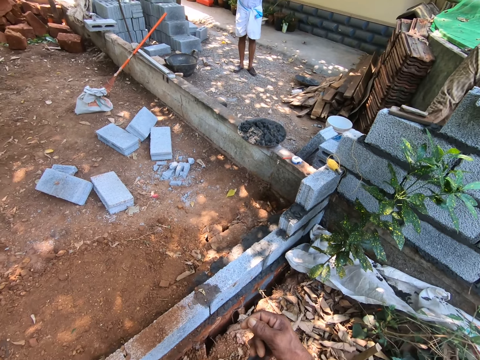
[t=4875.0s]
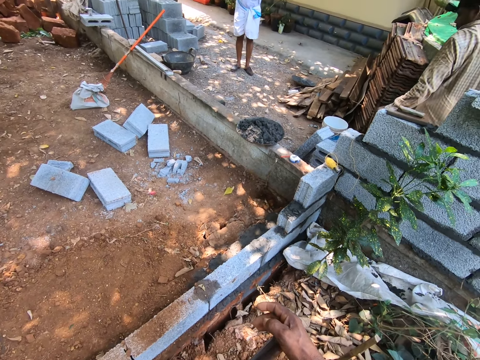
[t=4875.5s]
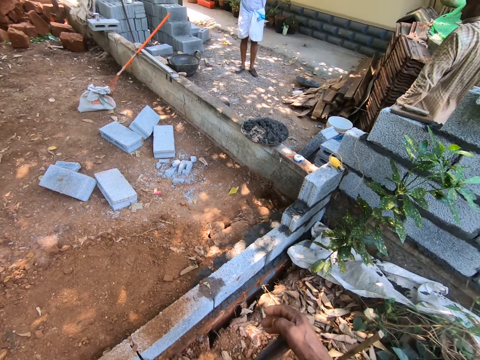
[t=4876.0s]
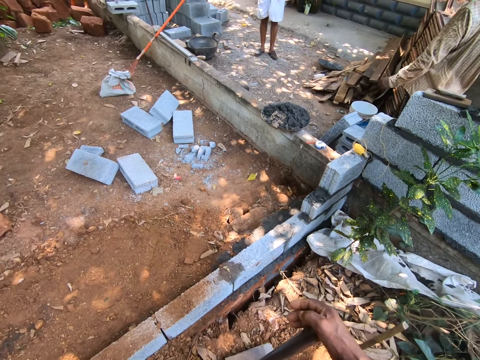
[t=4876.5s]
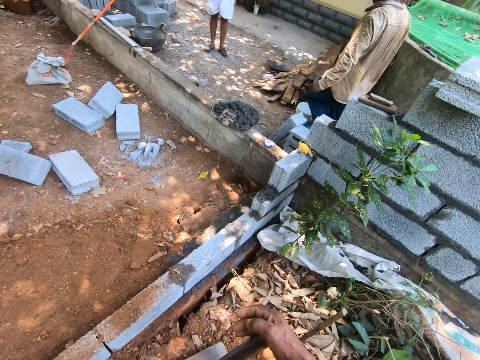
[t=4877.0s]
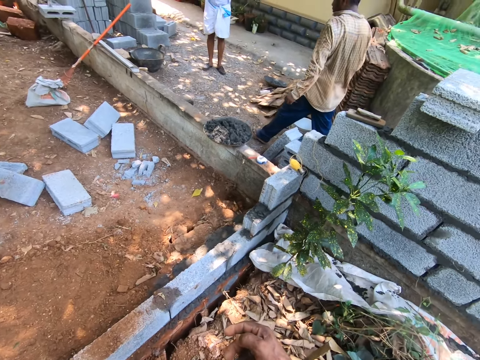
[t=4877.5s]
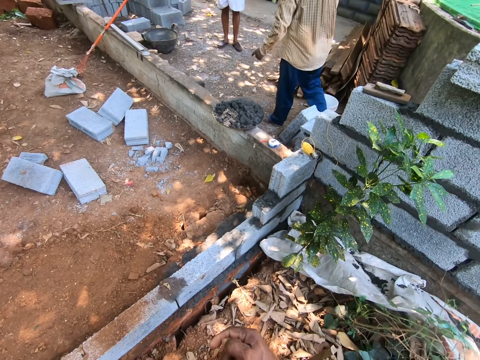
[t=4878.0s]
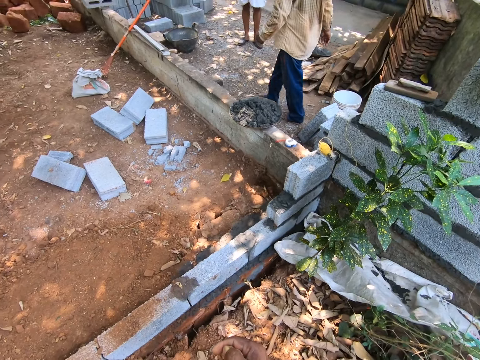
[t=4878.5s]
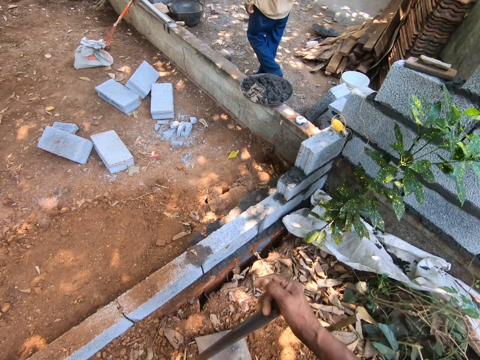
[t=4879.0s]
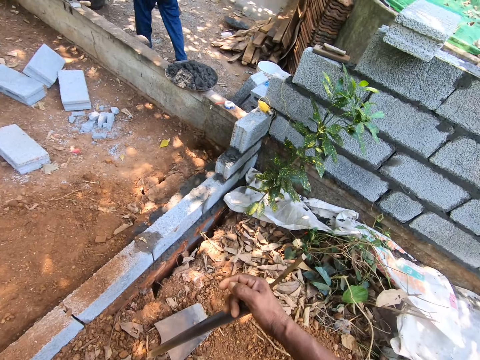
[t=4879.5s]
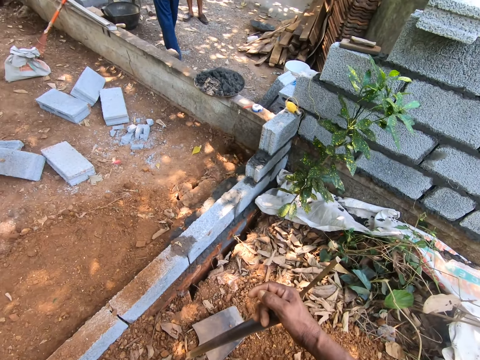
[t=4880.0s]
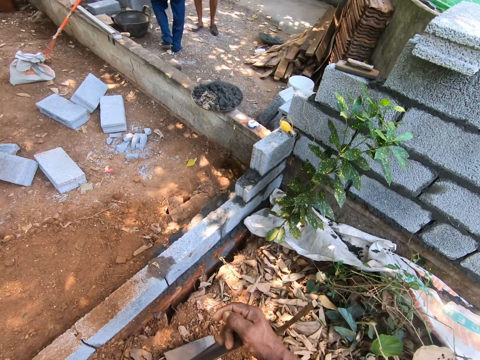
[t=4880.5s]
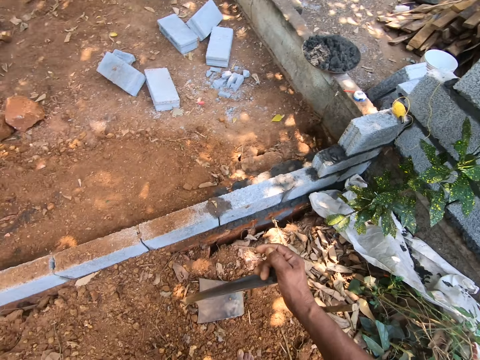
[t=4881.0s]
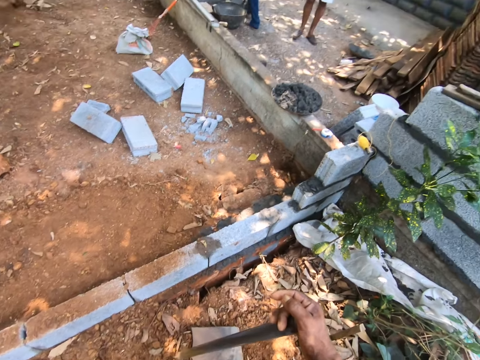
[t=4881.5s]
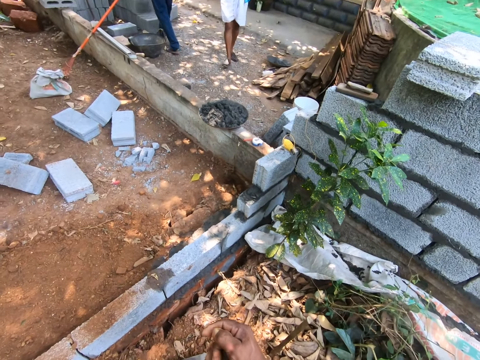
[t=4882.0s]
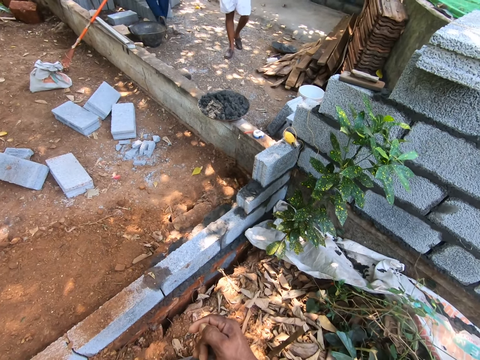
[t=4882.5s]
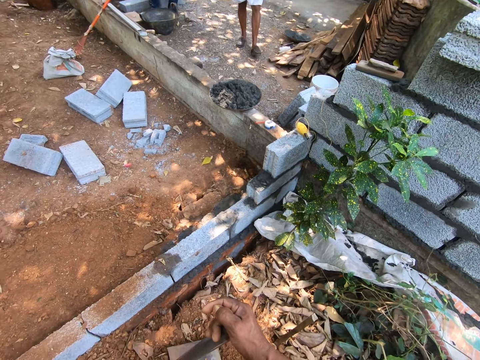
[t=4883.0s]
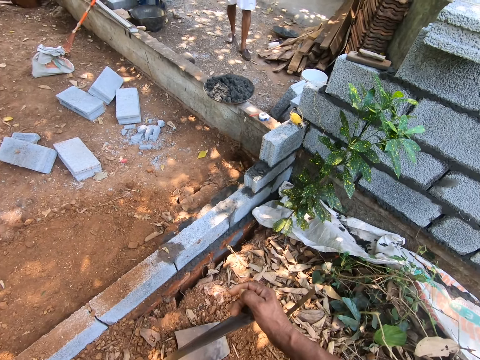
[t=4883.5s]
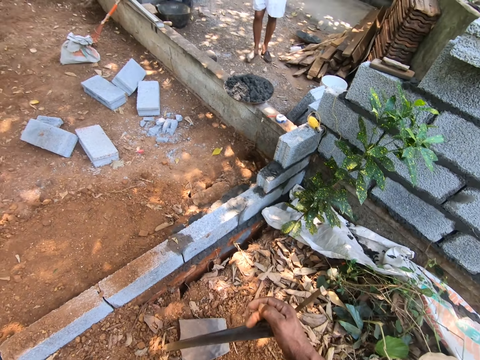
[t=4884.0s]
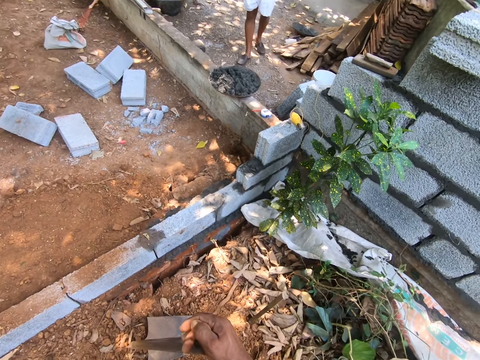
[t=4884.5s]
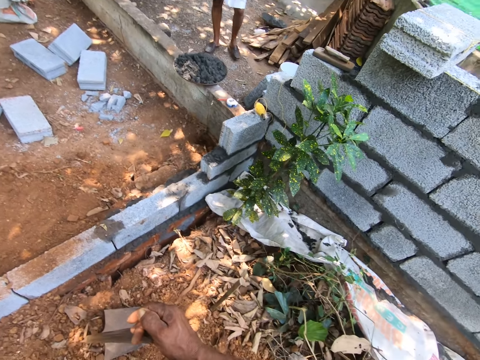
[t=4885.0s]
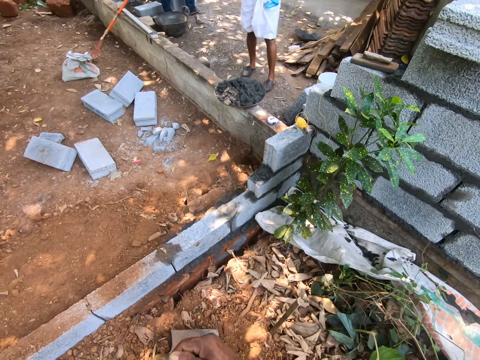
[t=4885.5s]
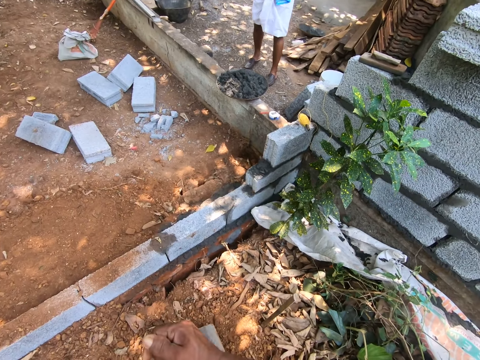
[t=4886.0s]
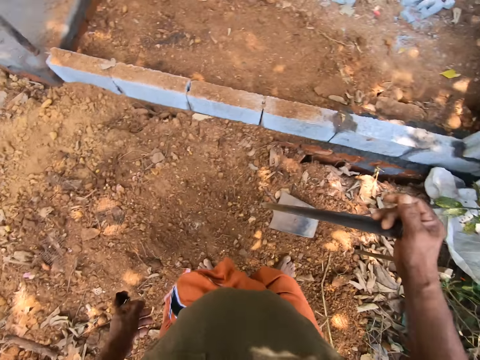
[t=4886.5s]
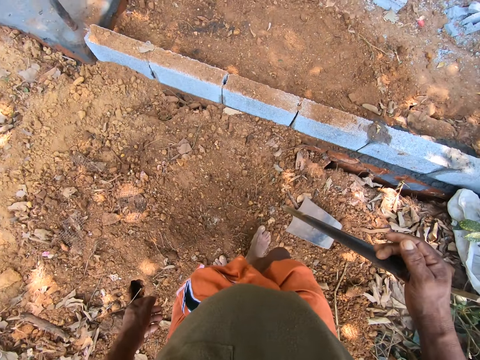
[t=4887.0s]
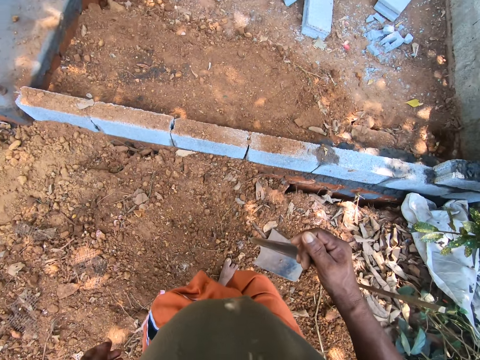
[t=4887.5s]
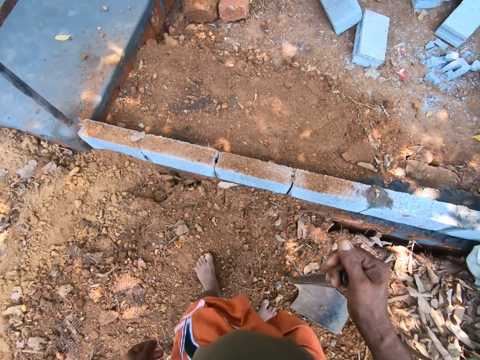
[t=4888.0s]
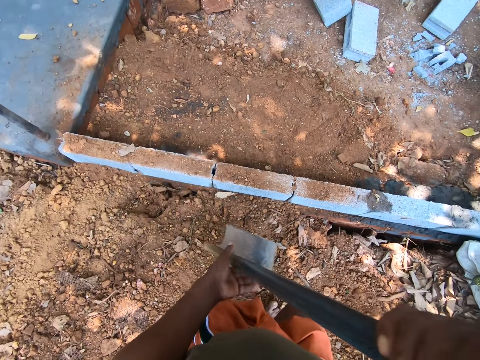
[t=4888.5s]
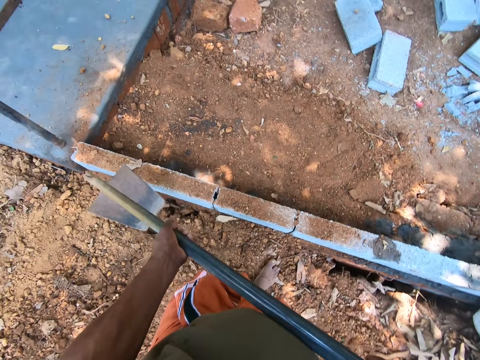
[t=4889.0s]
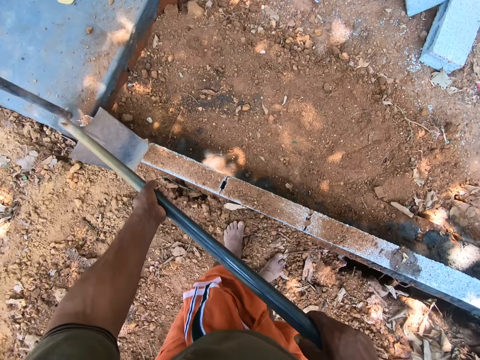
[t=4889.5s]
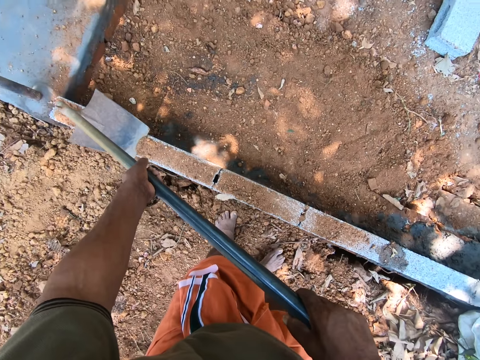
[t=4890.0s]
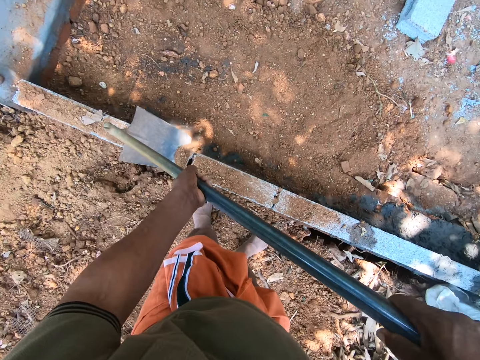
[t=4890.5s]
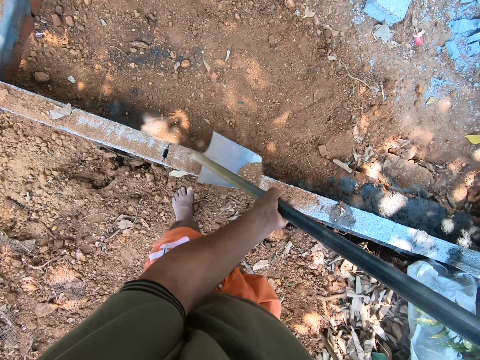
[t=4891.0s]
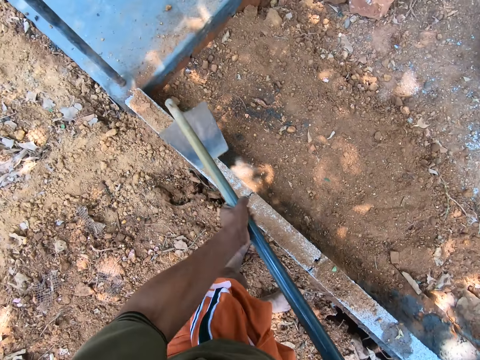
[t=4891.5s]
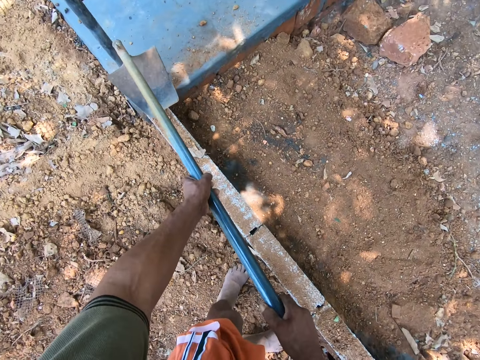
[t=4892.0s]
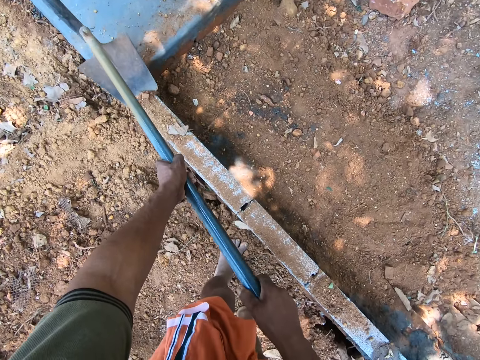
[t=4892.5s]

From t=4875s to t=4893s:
A man talks to the camera wearer. Another man walks around the compound. The camera wearer talks to the first man. The first man walks around the compound. The camera wearer looks around the compound. He lifts the hoe from the ground with his right hand. He holds the hoe with both hands. He scrapes sand on a concrete block with the hoe in both hands. He moves the soil with the hoe.

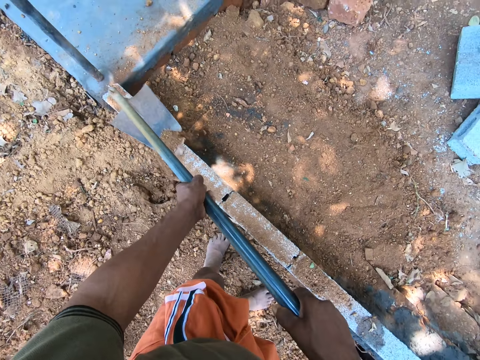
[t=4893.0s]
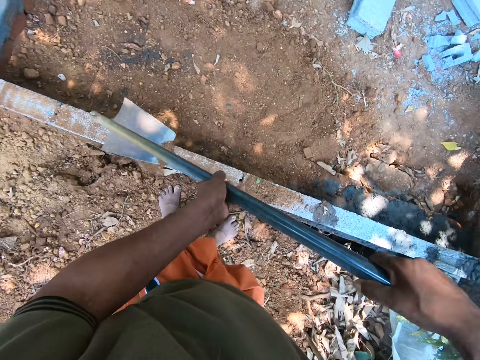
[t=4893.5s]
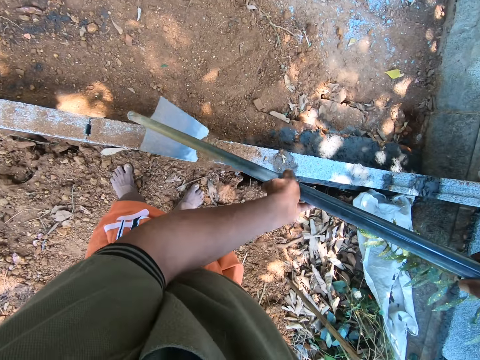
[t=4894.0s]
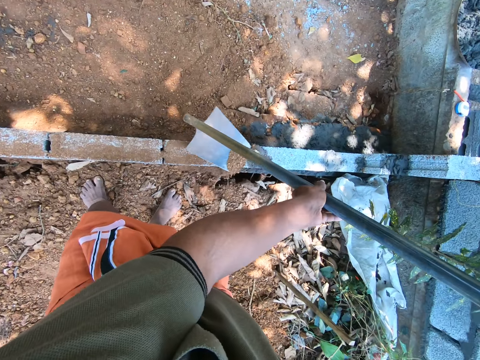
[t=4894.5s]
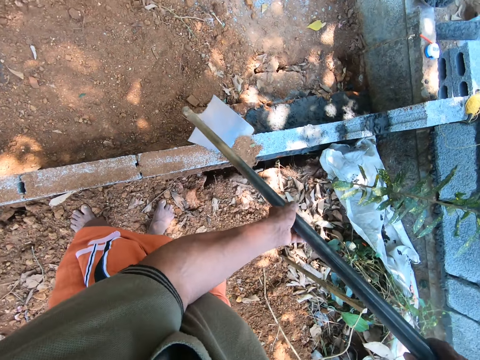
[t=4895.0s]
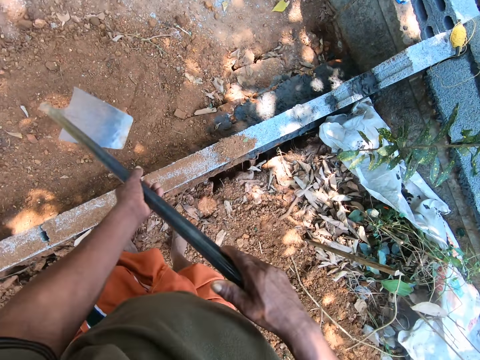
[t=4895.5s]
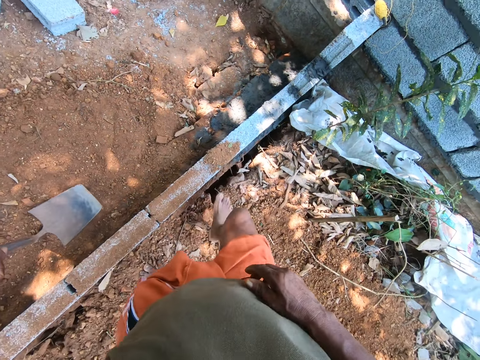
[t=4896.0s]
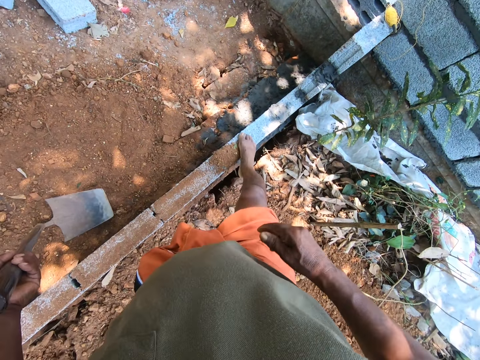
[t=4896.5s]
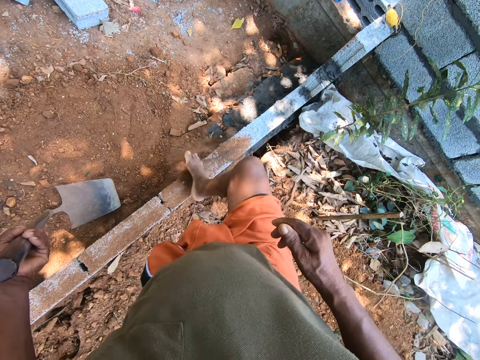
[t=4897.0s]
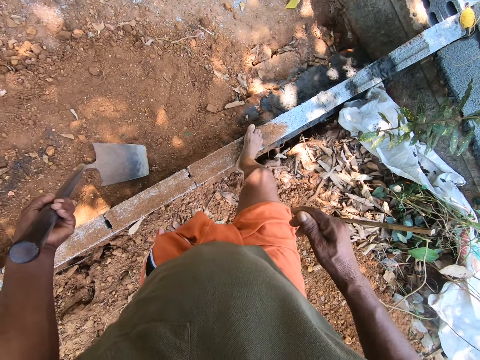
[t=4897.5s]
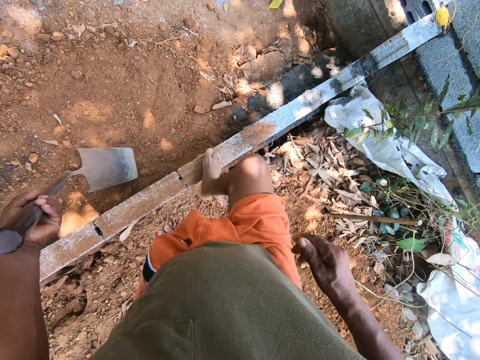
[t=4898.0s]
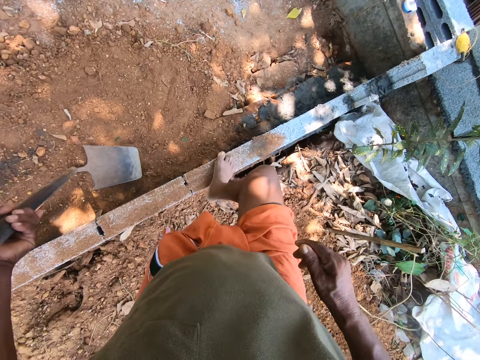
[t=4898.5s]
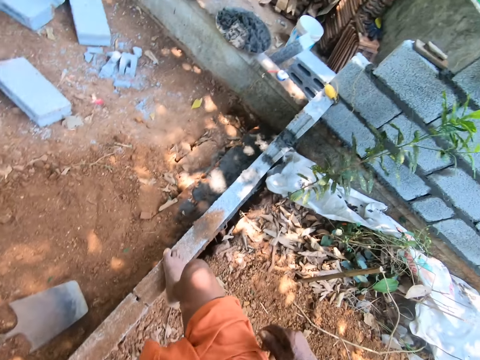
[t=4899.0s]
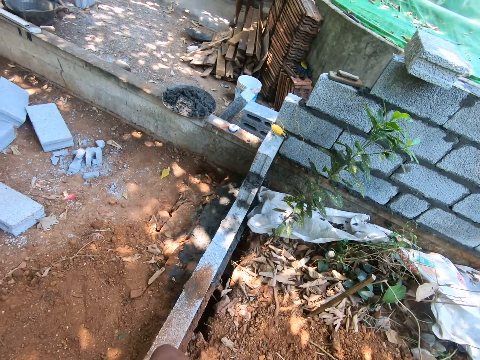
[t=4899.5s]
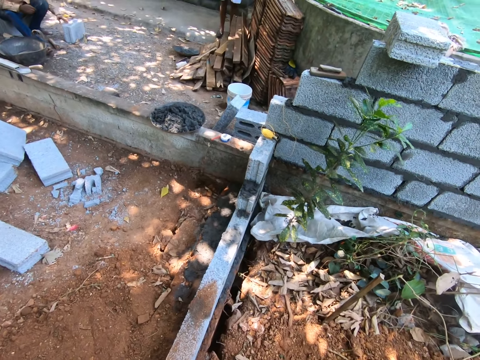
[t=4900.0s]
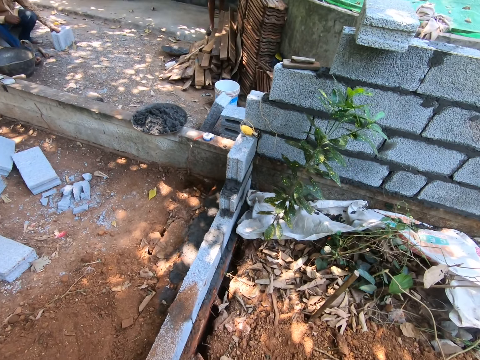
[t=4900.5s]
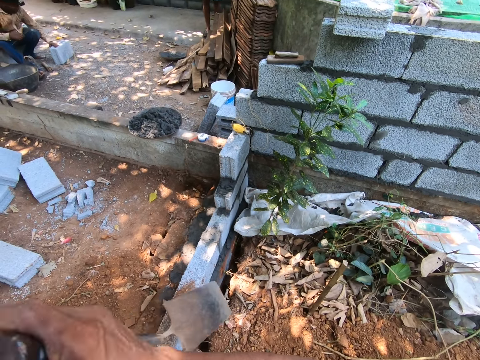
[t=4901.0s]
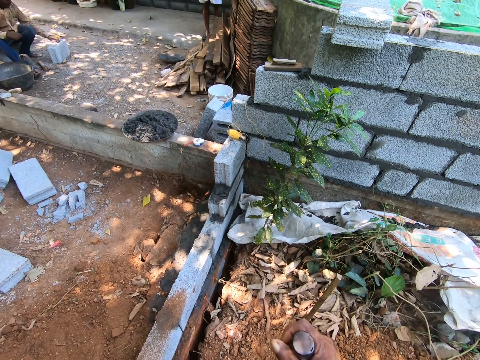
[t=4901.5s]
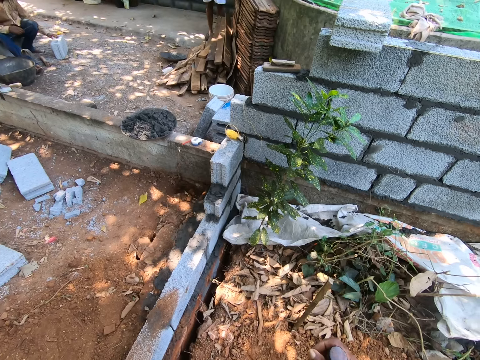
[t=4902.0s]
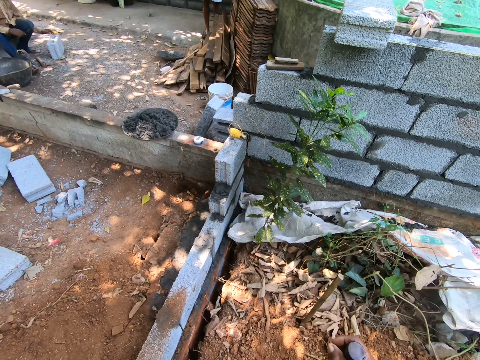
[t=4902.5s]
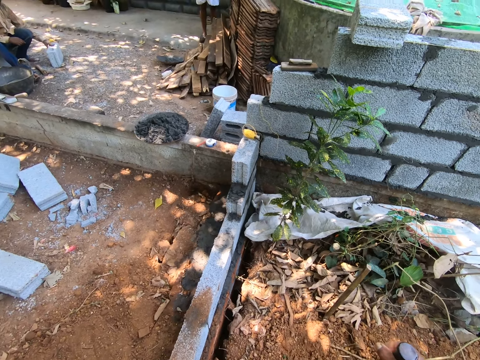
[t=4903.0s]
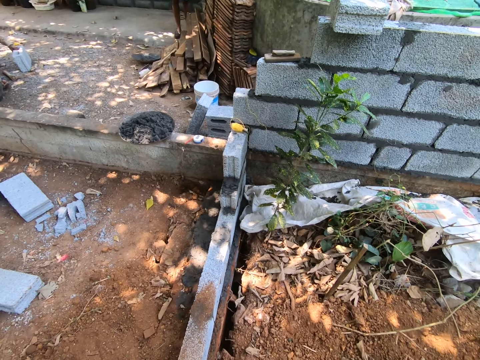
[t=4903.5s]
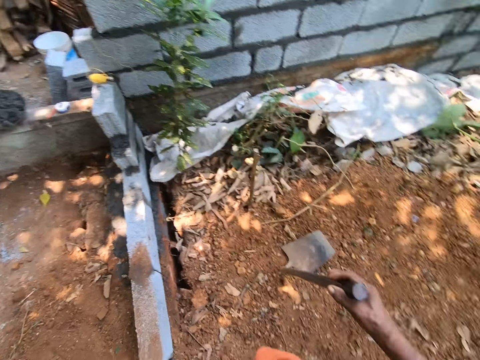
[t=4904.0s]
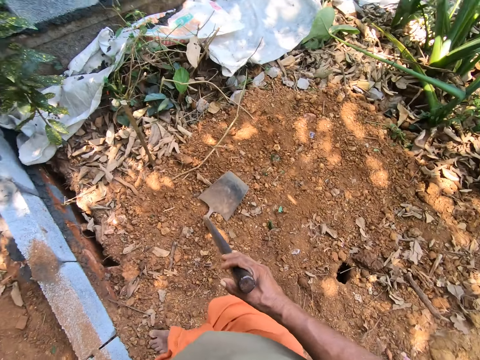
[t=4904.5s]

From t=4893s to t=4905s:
The camera wearer drops the hoe on the ground with his left hand. He removes sand on the concrete block with his right leg. The man interacts with the camera wearer. The man talks to the camera wearer. The camera wearer lifts the hoe from the ground with his left hand. He drops the hoe on the ground with his right hand. He talks to the man.
